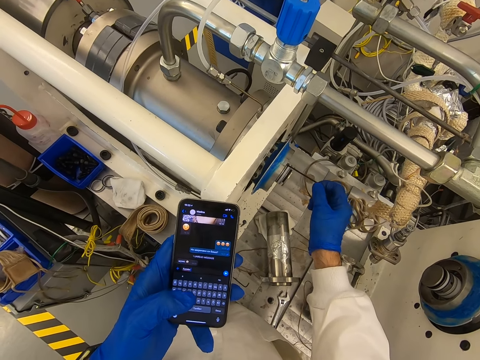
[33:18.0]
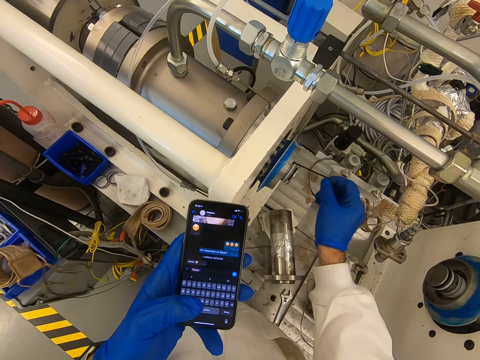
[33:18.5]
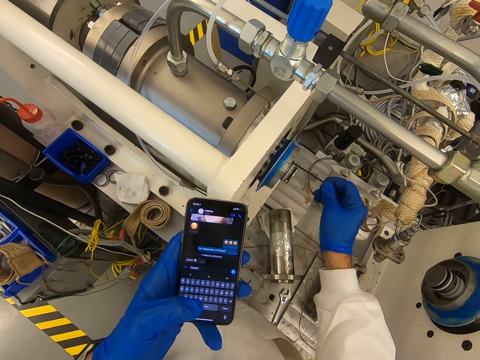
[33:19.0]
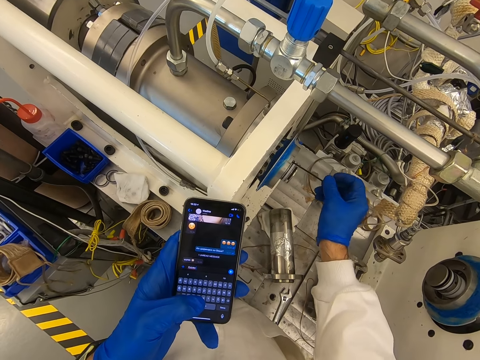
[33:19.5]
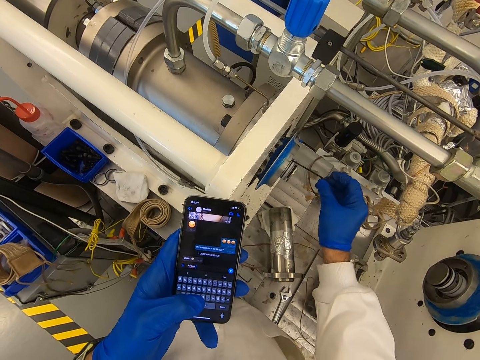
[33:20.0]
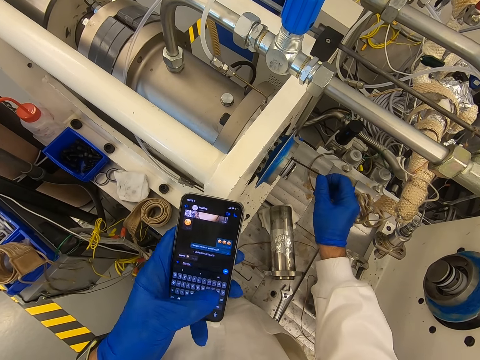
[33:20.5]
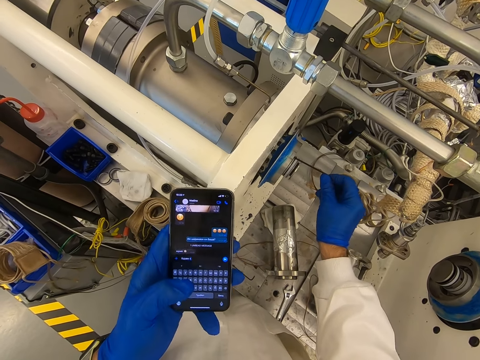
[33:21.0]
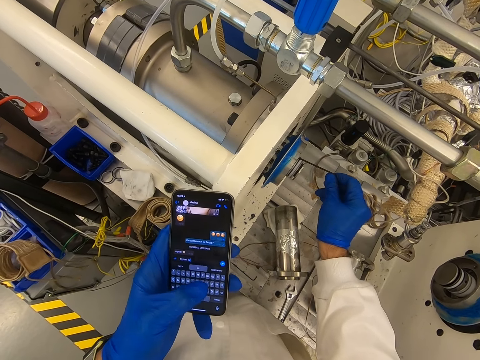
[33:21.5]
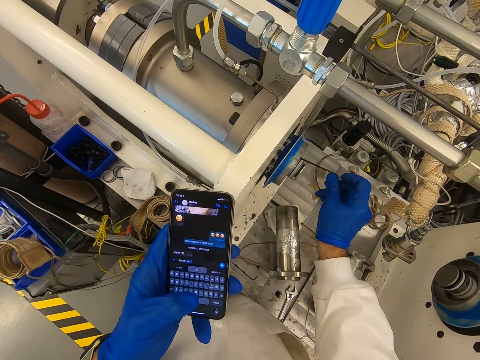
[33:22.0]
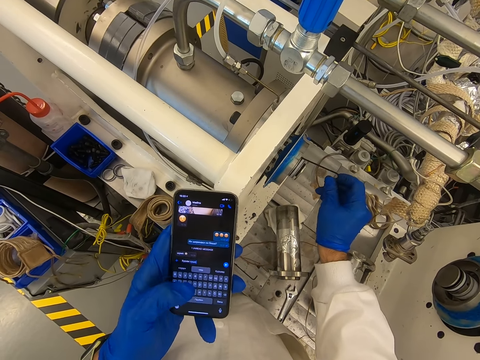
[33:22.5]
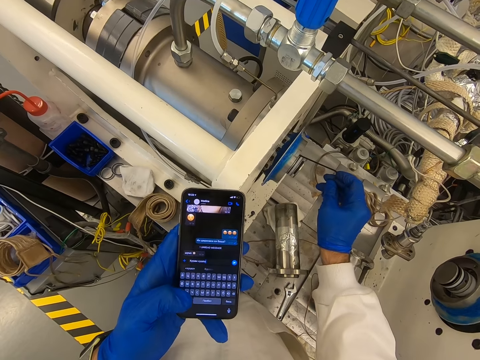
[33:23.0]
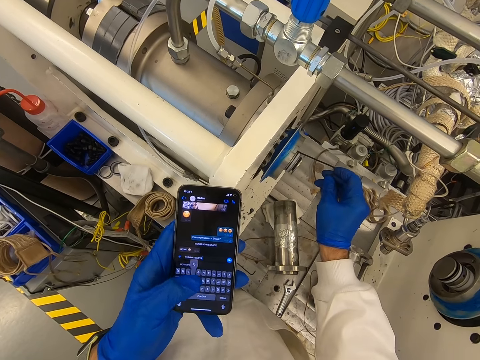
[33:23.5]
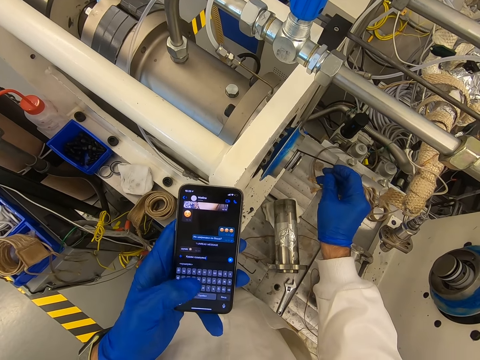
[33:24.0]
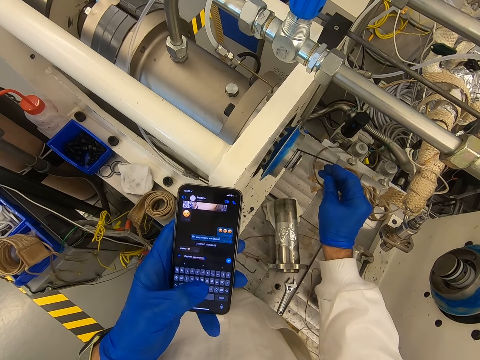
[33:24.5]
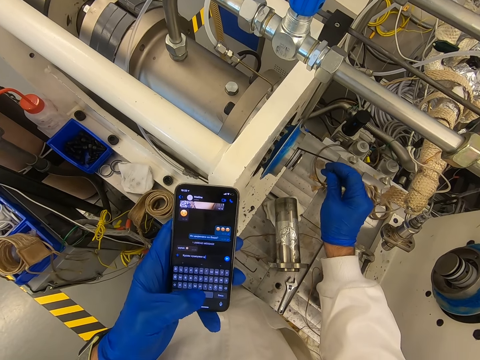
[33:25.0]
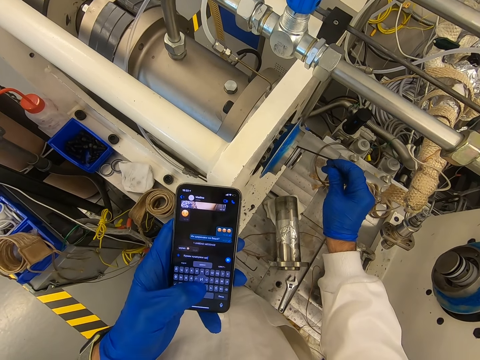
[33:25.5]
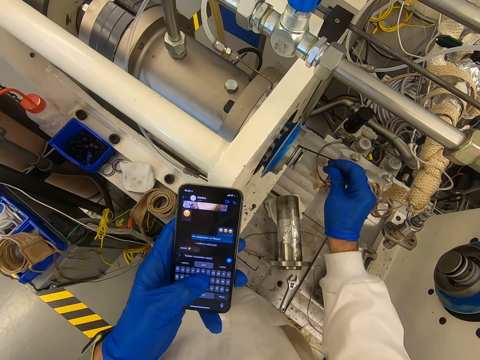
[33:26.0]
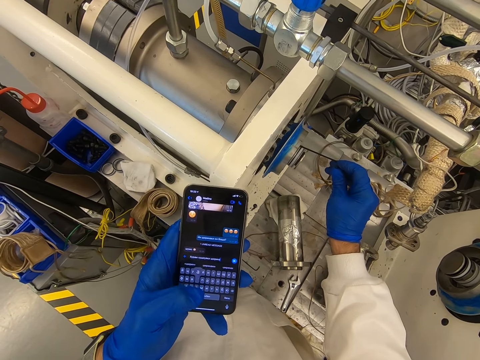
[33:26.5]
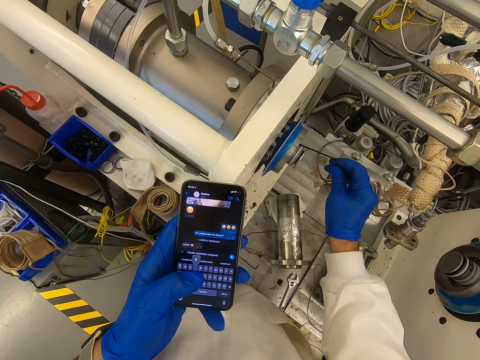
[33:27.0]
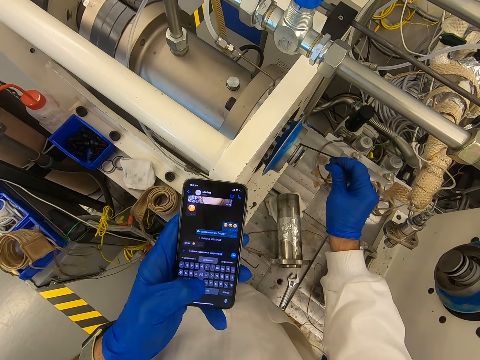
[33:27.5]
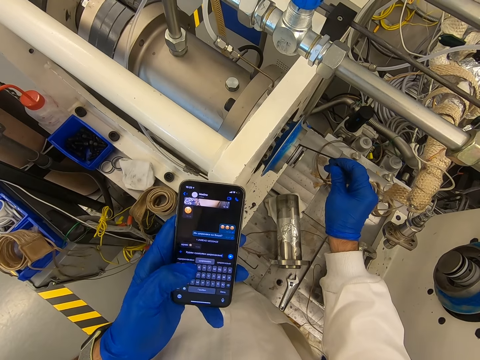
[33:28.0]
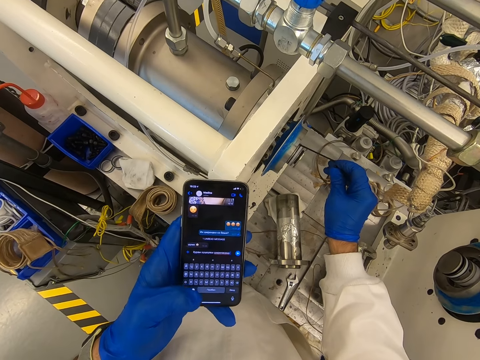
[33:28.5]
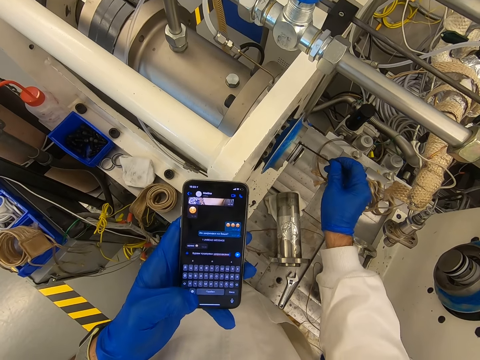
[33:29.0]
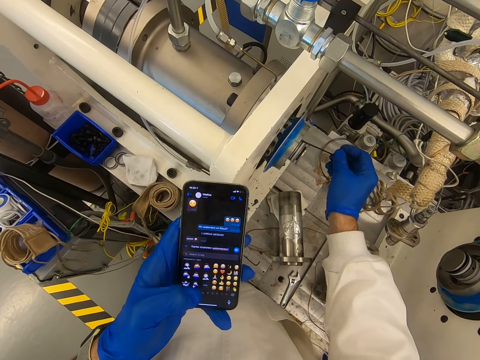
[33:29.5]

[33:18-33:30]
The camera wearer dials the phone. They dial the phone repeatedly.

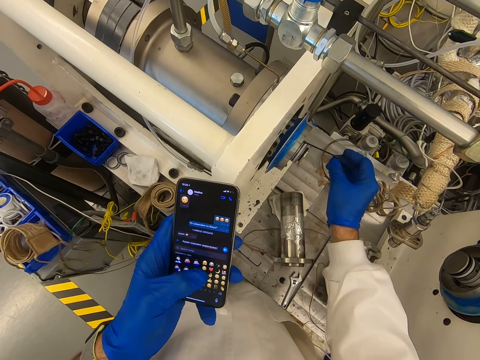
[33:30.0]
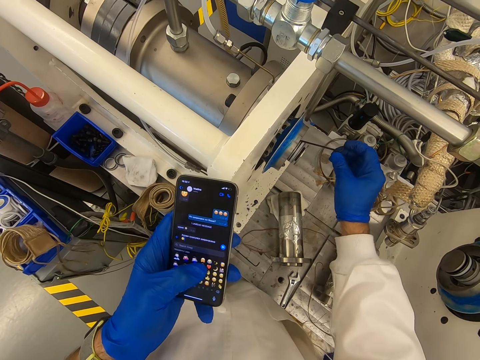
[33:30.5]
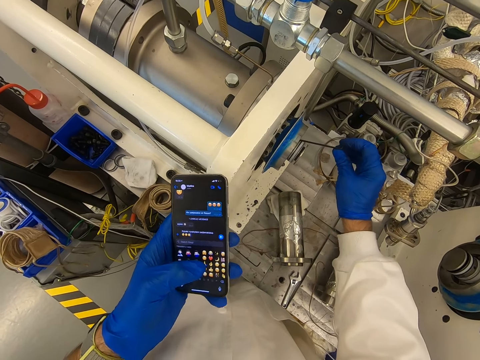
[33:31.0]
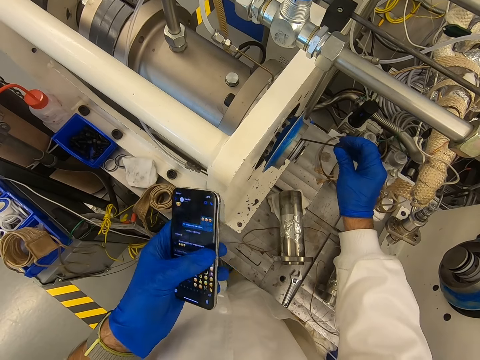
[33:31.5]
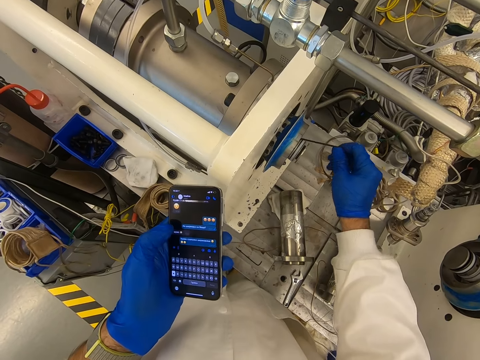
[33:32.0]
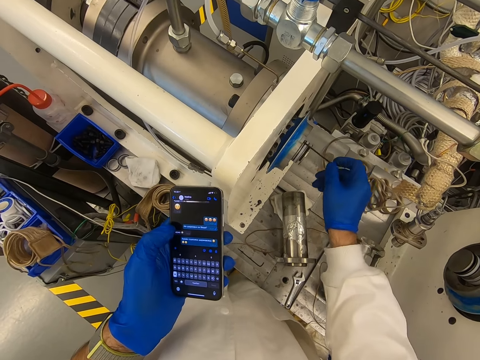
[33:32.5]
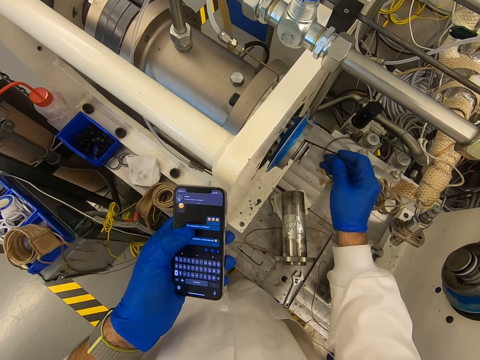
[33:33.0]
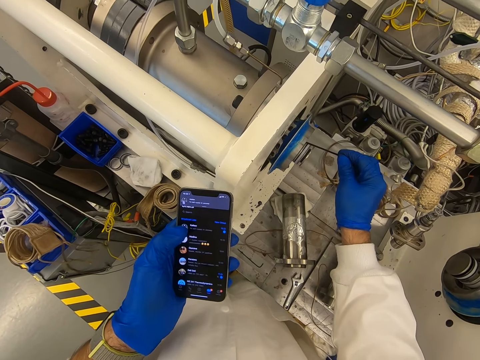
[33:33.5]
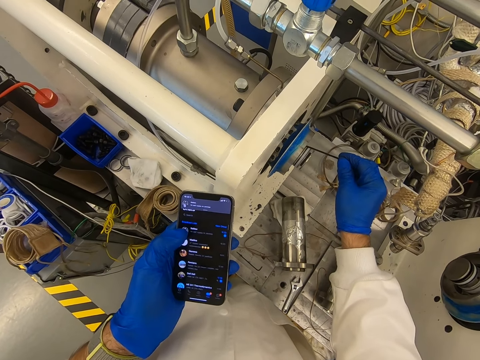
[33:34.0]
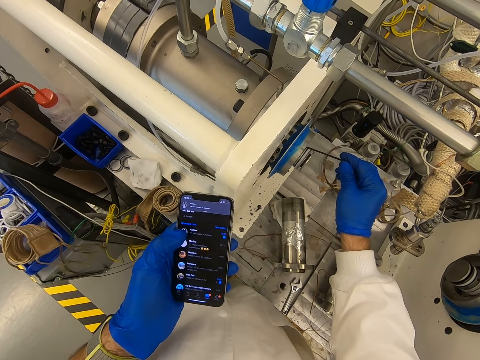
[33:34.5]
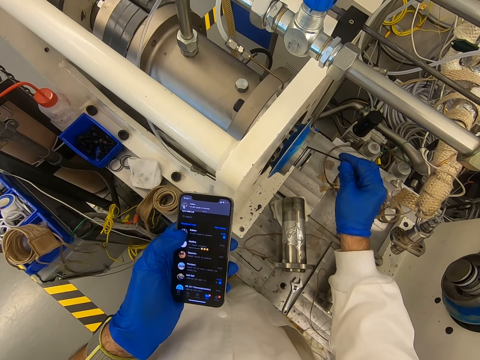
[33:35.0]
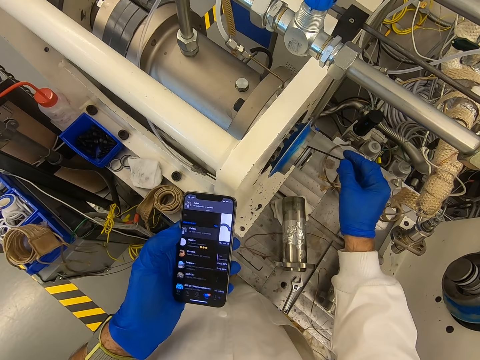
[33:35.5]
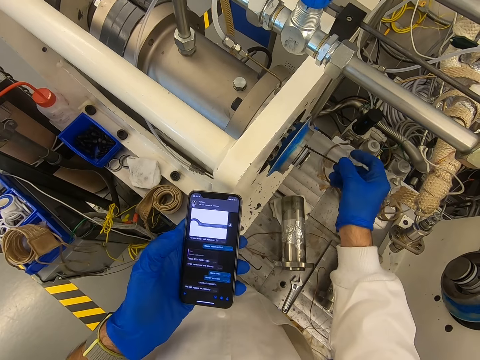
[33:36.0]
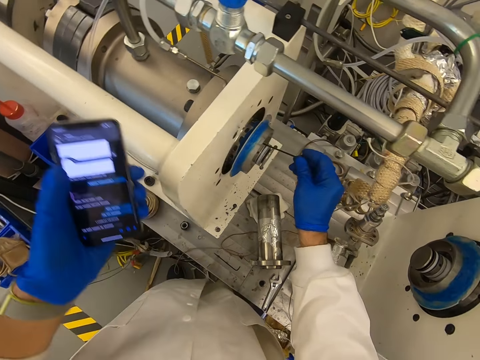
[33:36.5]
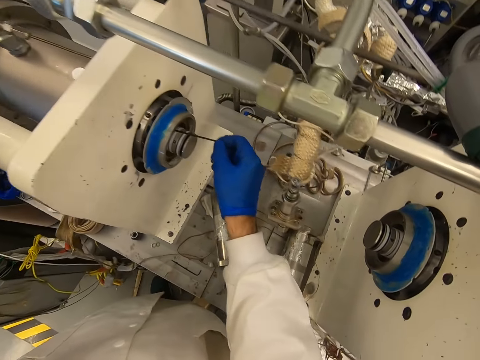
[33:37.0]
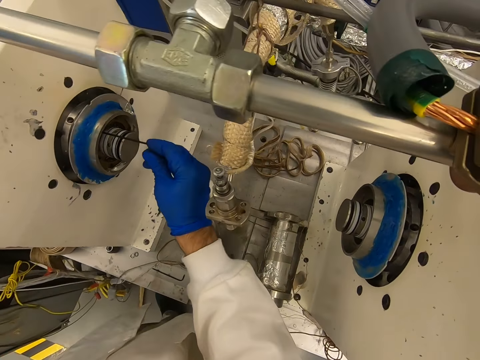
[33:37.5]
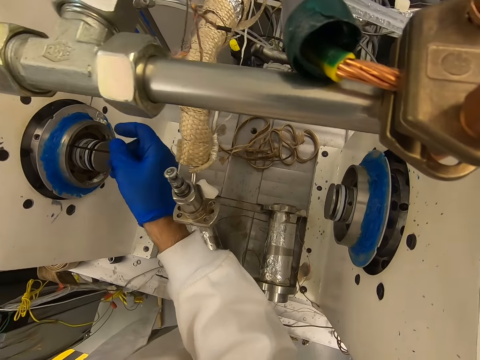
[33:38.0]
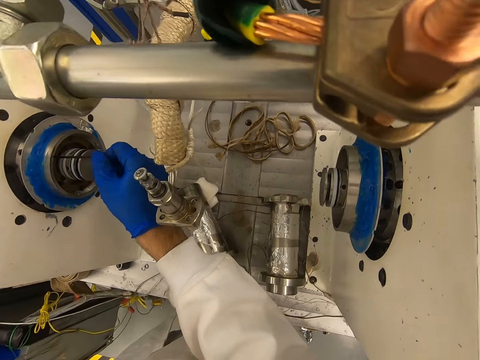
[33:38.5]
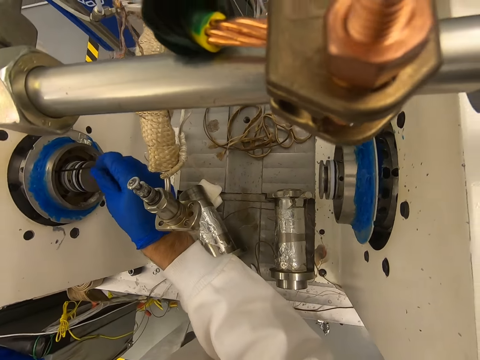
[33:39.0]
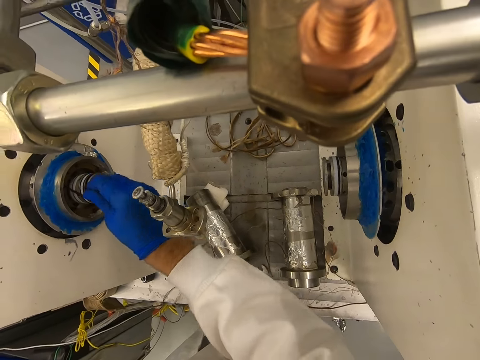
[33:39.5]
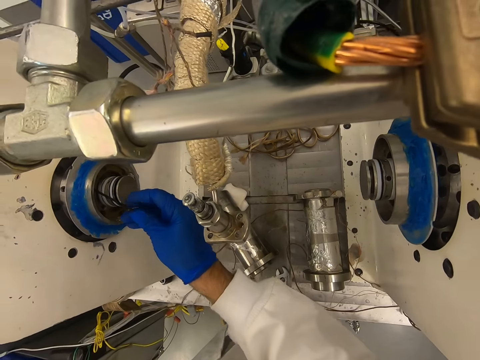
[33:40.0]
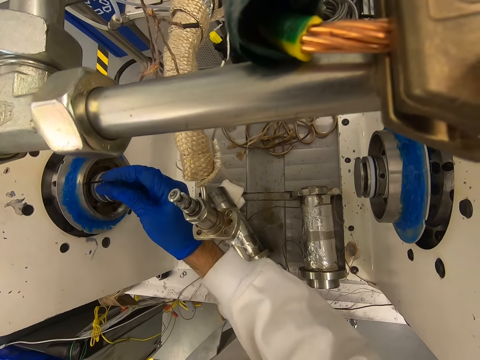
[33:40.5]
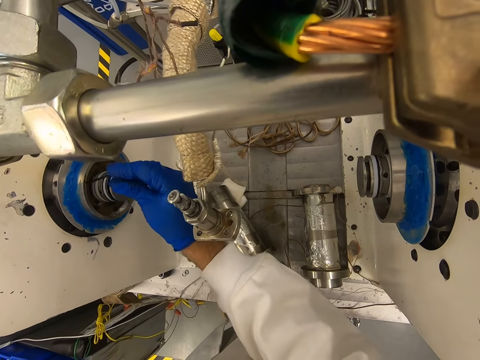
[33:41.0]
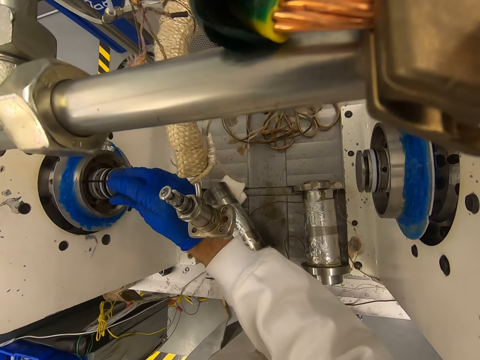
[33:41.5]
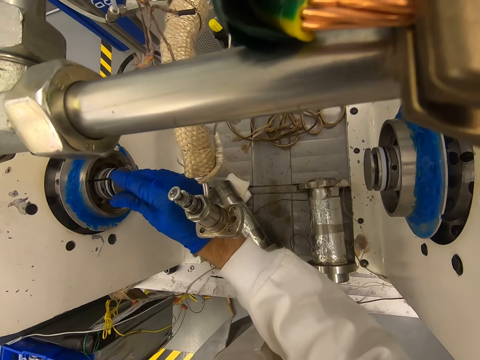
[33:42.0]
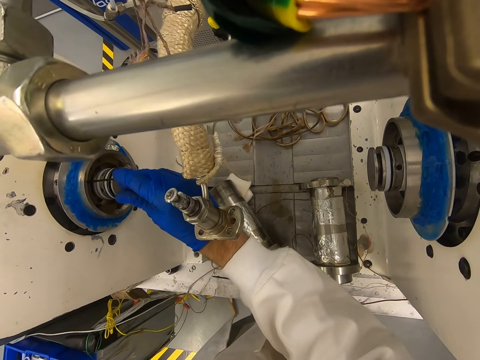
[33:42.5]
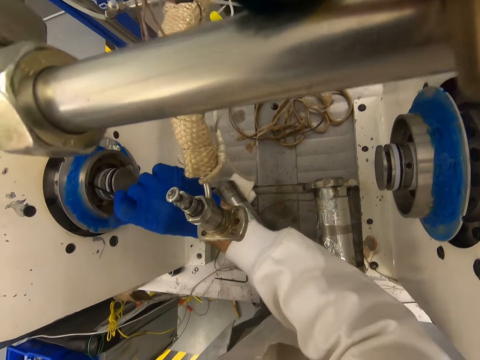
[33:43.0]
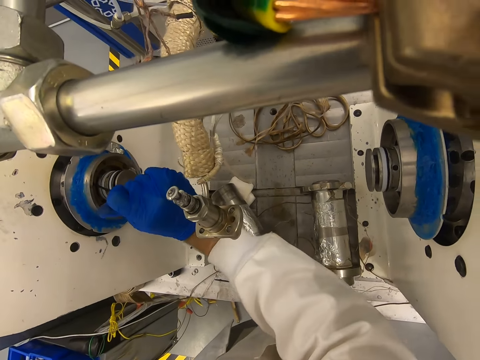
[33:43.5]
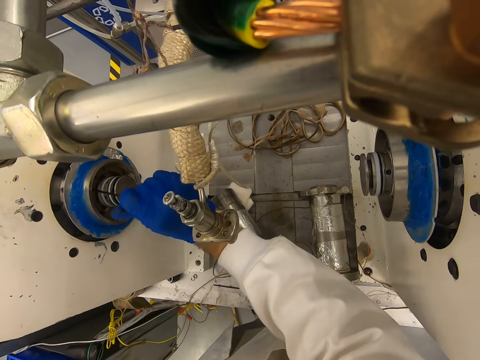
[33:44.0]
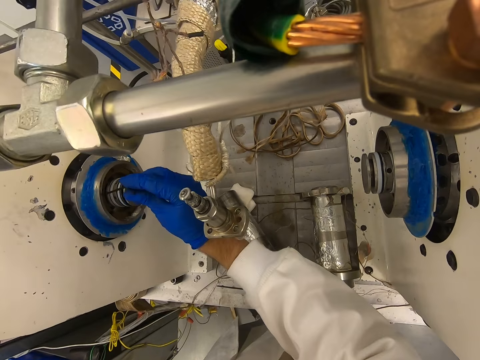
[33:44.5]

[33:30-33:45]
The camera wearer dials the phone. They swipe the phone. They roll something in the machine. They lift up the phone. They insert the needle in the machine.
